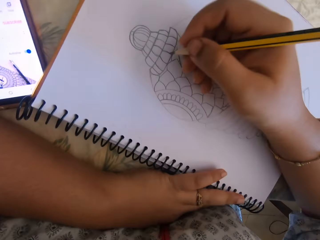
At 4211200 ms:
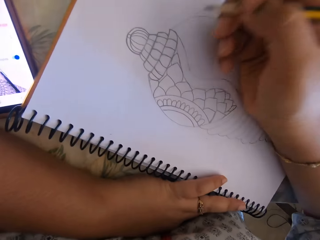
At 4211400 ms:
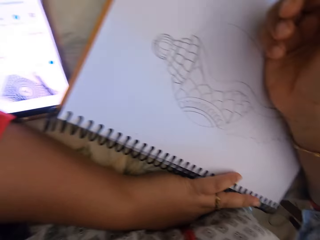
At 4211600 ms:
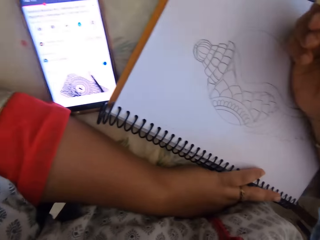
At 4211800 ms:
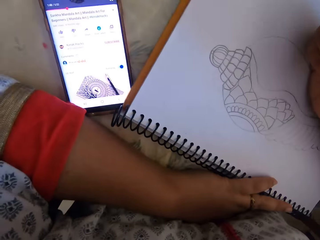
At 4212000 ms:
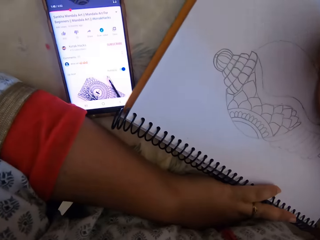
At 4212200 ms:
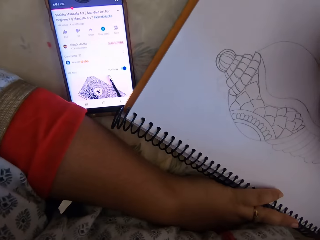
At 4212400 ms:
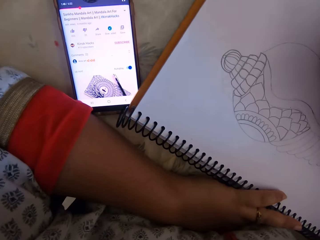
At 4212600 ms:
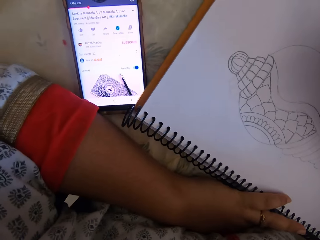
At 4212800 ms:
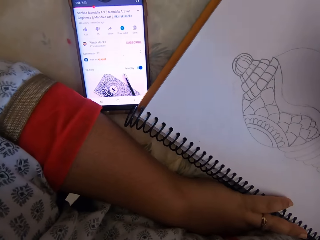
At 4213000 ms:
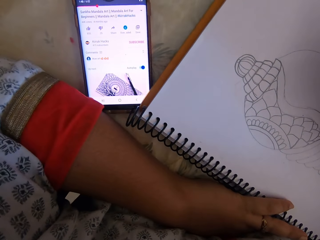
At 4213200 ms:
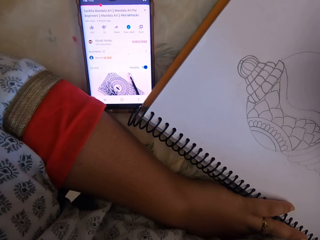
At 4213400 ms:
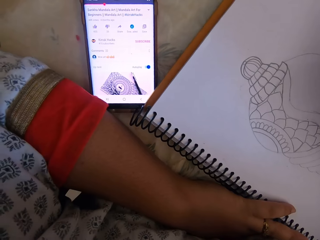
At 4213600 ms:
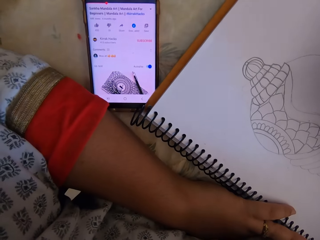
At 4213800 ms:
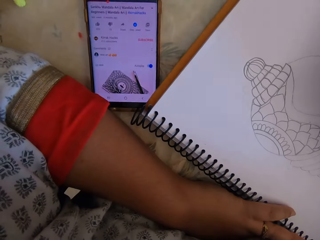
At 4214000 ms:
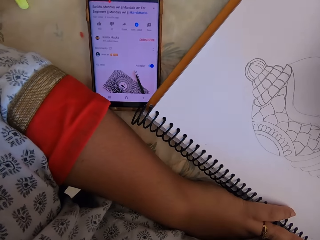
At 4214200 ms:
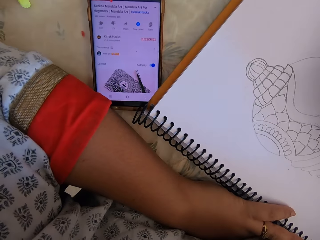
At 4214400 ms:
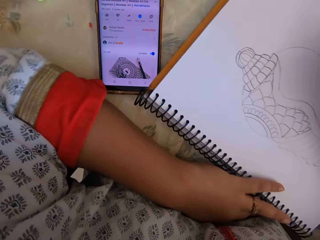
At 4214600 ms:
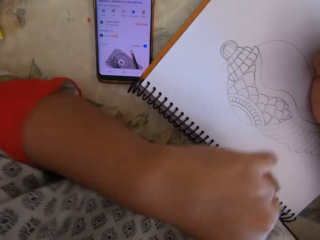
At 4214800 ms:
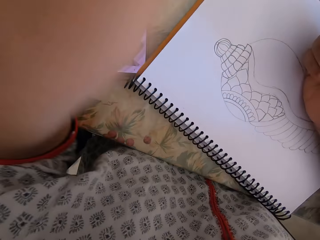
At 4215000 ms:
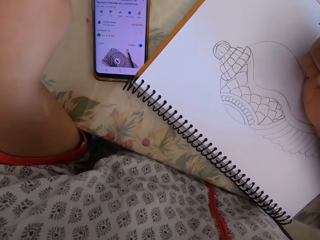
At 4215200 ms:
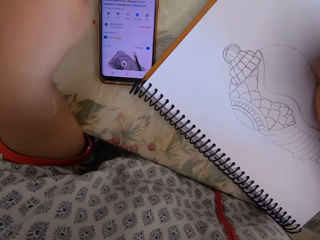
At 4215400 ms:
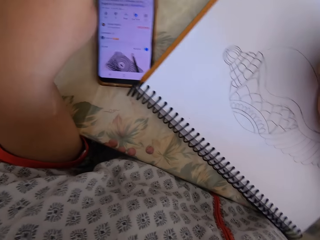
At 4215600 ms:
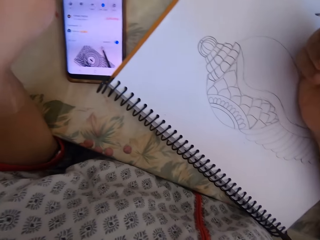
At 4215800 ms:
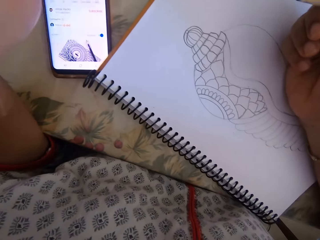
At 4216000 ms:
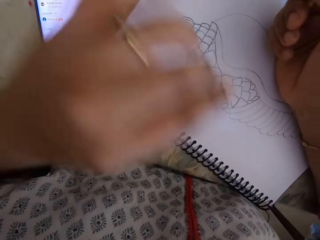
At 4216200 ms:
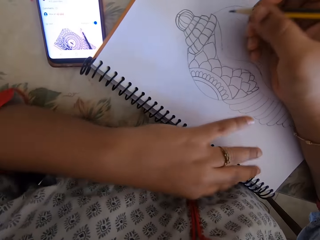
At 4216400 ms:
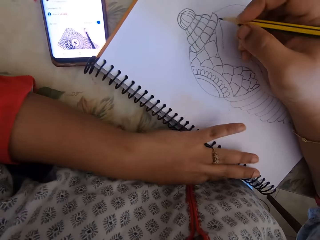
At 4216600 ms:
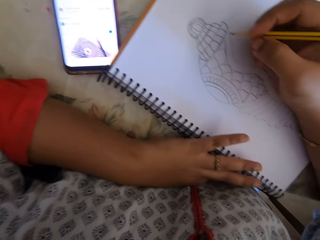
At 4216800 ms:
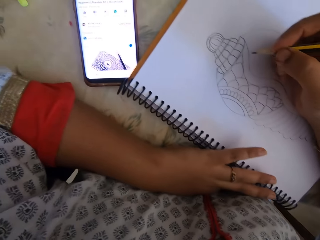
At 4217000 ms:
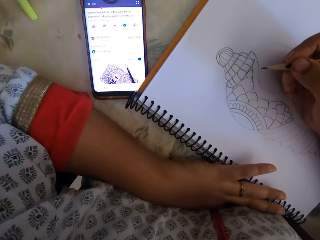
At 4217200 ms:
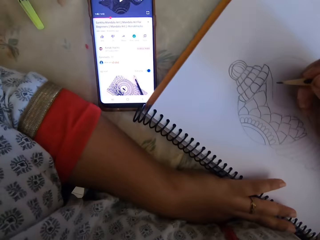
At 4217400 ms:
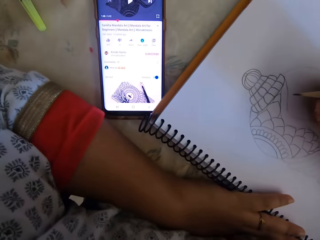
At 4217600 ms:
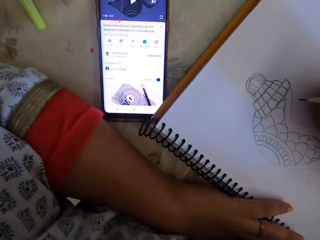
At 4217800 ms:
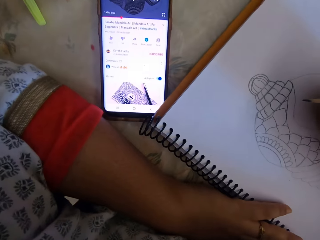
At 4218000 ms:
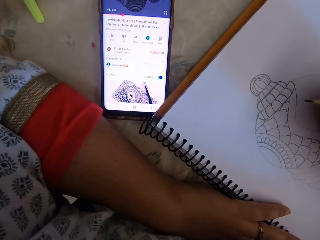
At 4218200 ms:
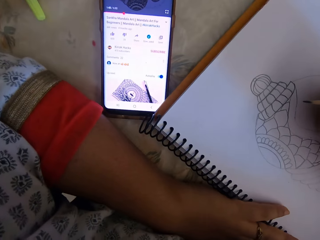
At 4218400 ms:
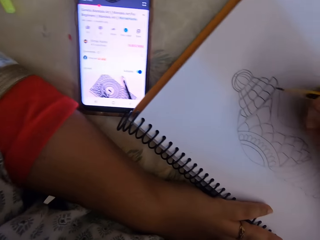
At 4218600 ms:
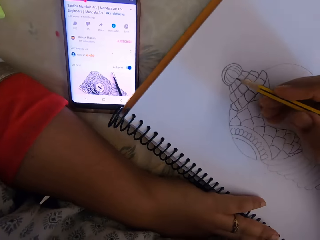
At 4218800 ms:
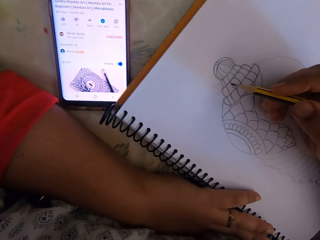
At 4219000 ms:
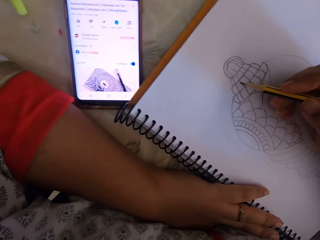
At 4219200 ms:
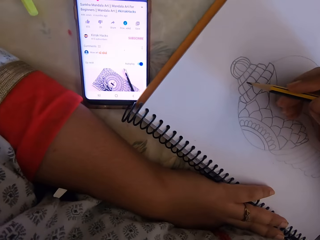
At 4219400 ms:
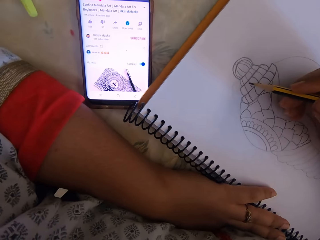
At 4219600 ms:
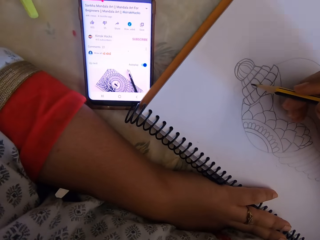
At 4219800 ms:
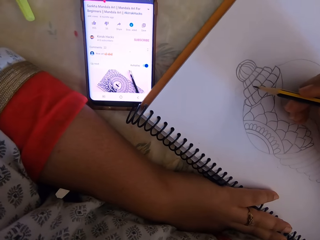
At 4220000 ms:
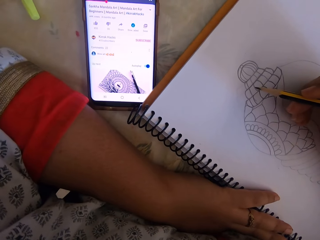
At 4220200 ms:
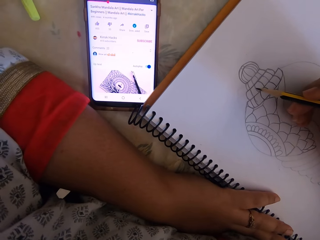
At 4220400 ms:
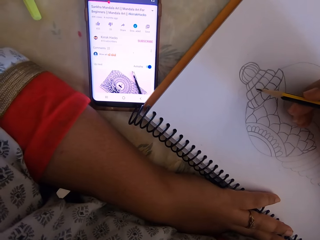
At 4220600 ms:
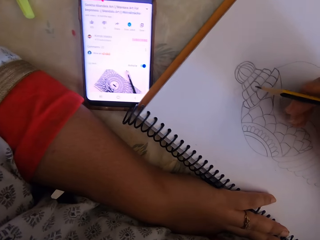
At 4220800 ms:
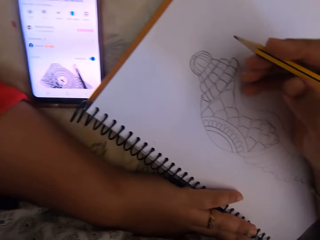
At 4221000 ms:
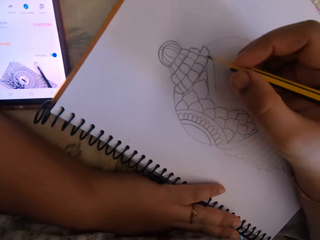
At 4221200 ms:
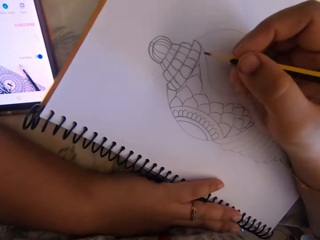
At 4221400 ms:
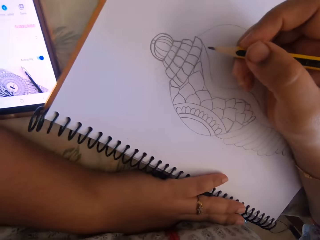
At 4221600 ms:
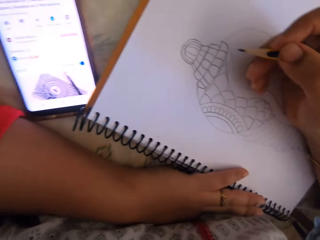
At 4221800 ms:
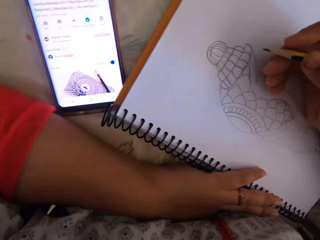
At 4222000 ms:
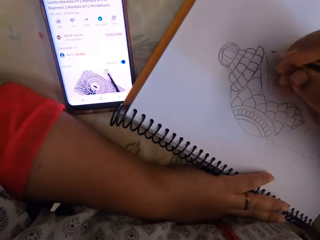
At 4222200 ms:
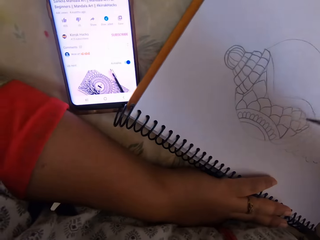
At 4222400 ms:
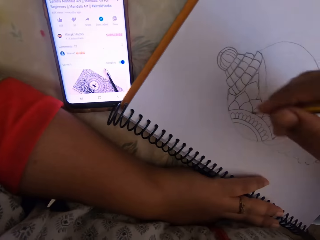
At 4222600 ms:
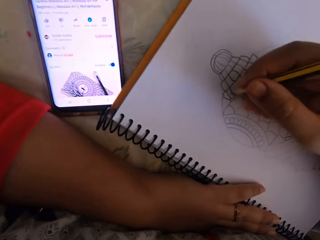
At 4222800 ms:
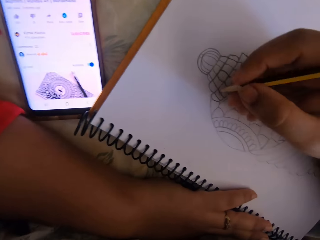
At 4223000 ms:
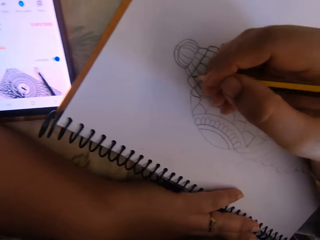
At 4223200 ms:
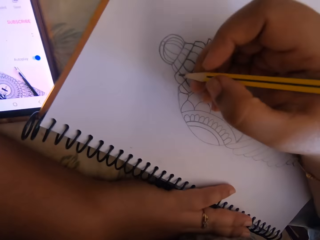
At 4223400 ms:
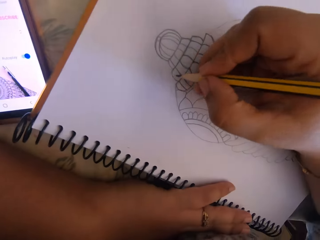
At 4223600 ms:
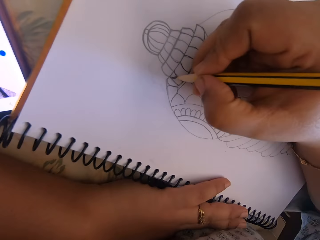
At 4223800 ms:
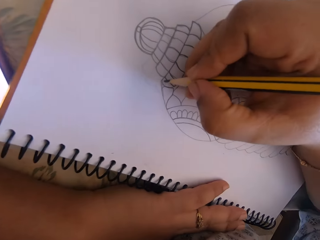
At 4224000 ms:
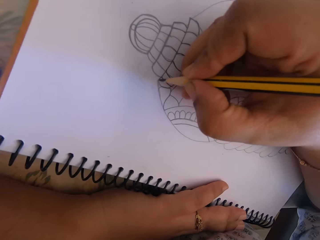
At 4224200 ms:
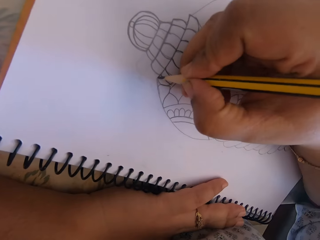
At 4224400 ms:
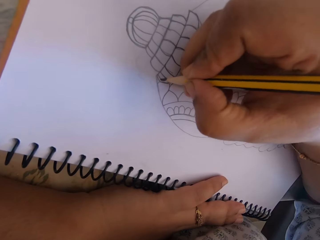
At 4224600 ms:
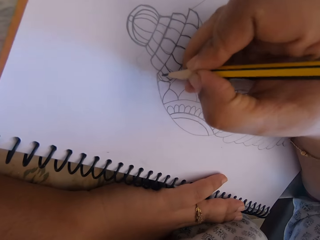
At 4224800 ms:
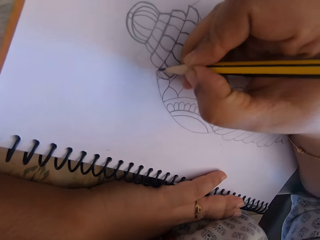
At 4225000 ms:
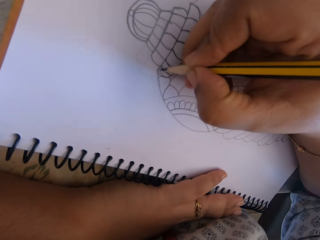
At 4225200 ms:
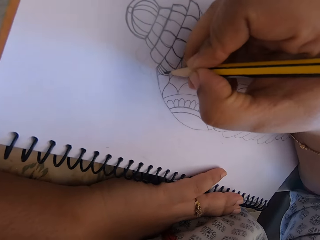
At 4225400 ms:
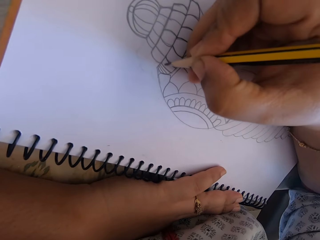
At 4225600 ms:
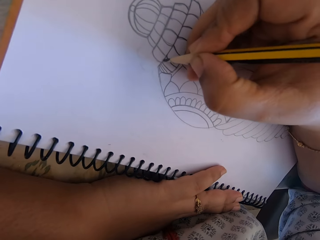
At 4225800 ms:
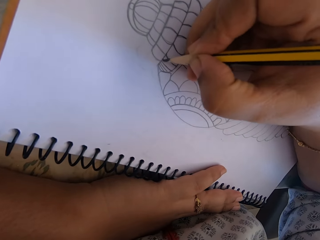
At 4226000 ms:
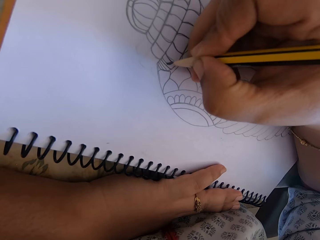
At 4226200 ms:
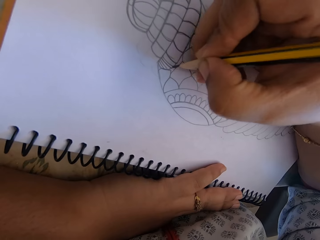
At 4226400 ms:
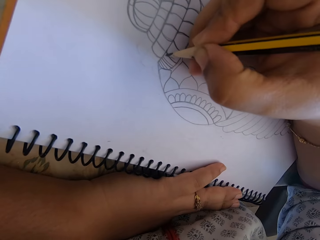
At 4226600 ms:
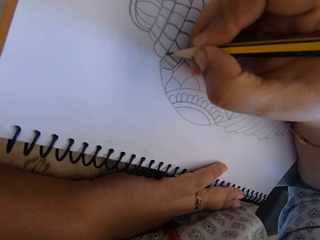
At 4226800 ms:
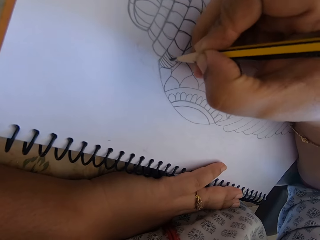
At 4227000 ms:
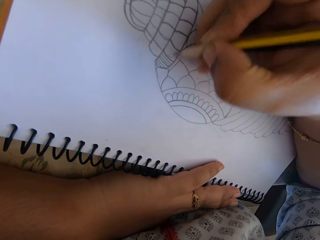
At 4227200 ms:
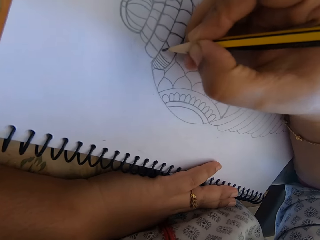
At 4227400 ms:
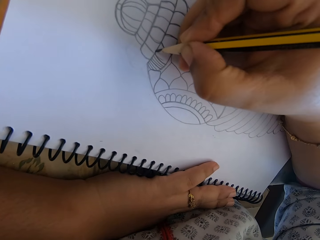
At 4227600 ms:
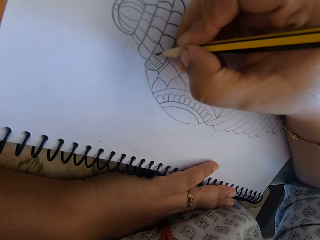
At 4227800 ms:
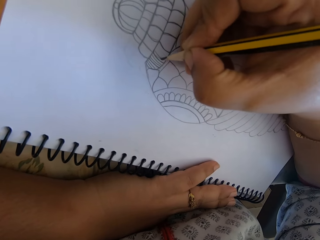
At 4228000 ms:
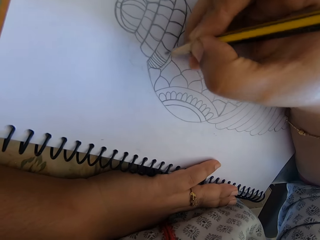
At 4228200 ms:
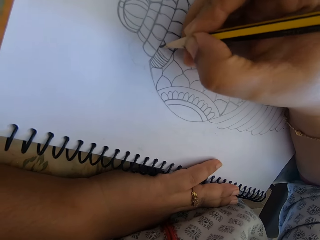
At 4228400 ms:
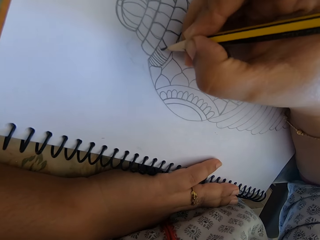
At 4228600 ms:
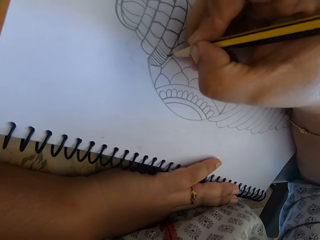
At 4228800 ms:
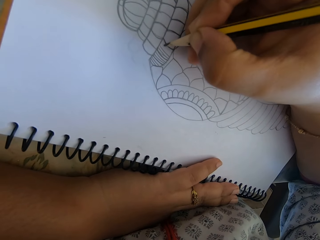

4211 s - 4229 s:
The camera wearer looks at the phone. They move the left hand. They look at the phone. They touch the phone. They write. They draw on the book with the pencil.

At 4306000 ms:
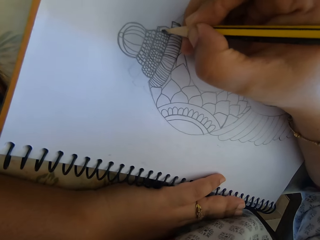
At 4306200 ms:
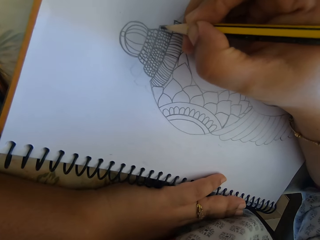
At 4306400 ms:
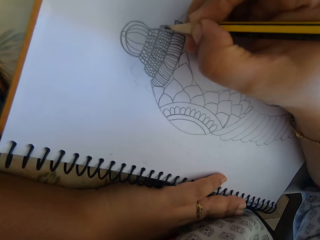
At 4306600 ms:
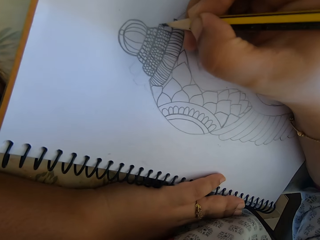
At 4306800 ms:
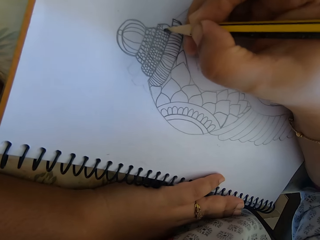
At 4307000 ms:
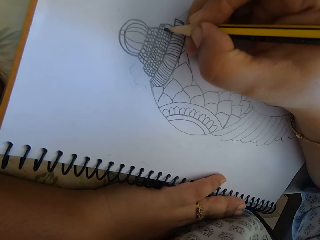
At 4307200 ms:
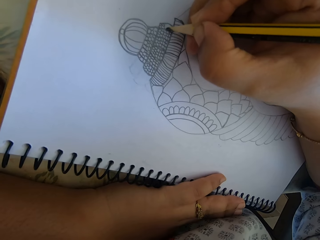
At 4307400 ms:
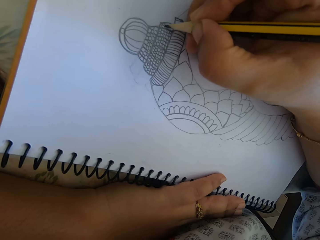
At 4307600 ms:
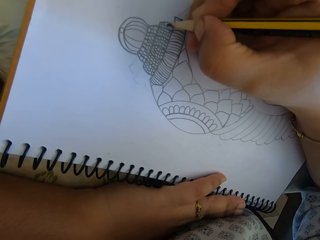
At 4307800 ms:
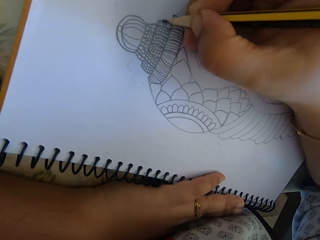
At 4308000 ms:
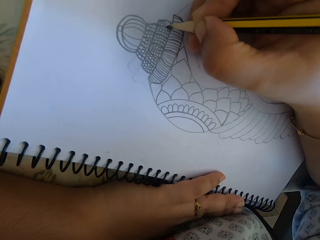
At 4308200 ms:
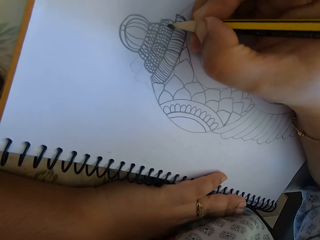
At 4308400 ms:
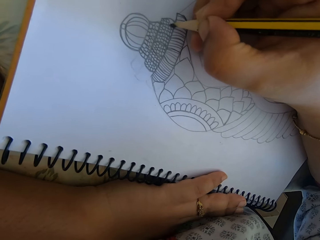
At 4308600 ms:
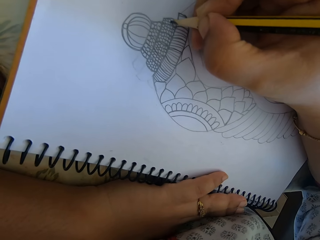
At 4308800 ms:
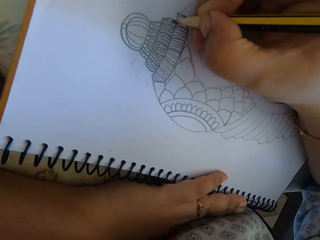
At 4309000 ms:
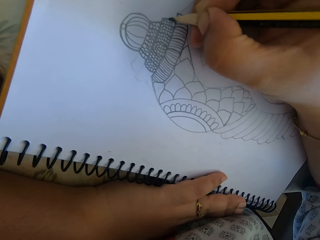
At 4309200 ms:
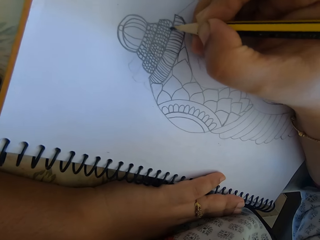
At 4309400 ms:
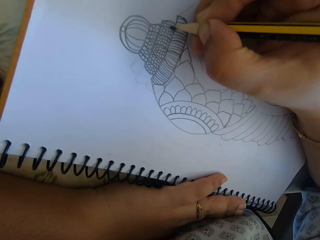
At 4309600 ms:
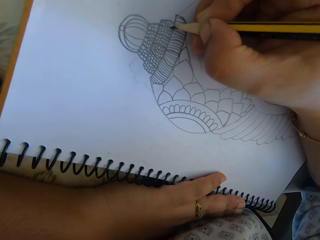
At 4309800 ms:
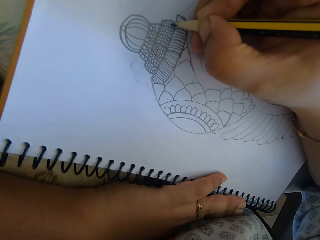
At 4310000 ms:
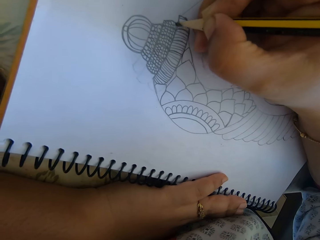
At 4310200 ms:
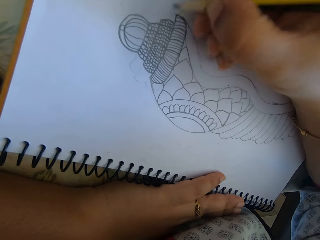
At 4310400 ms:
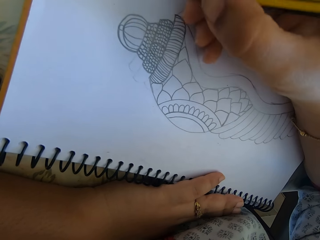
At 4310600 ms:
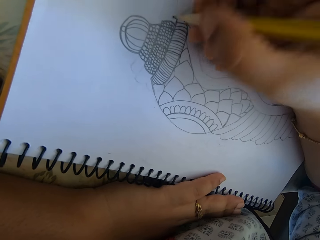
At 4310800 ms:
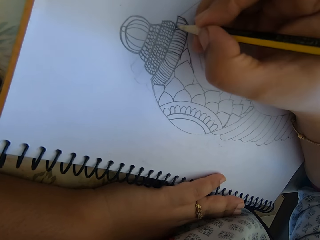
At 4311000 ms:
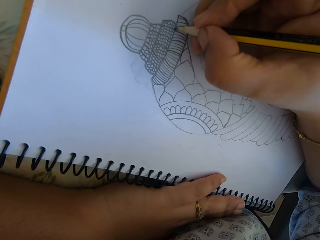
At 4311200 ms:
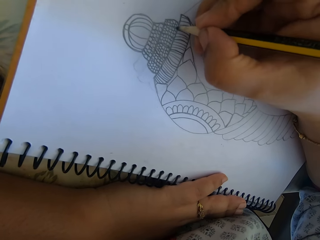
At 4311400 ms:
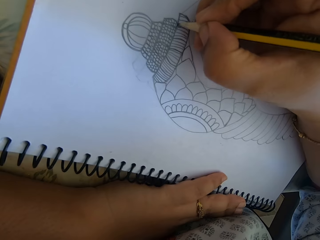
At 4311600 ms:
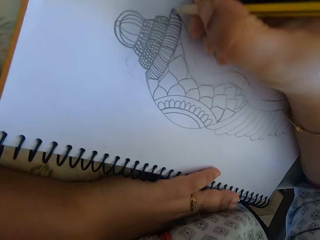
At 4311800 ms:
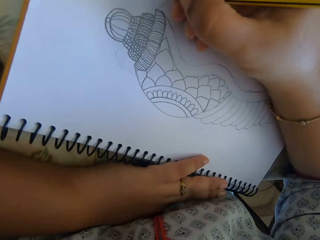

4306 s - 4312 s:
The camera wearer writes.
